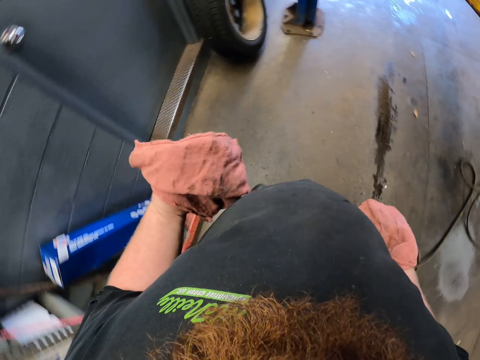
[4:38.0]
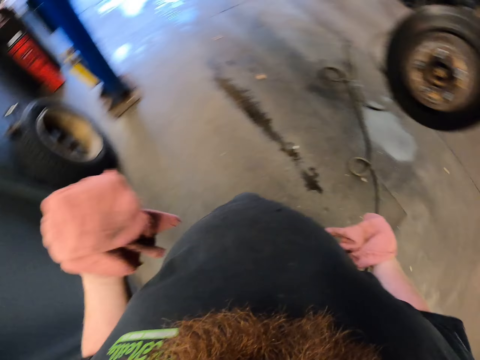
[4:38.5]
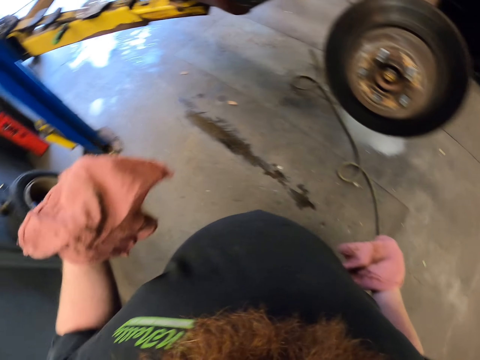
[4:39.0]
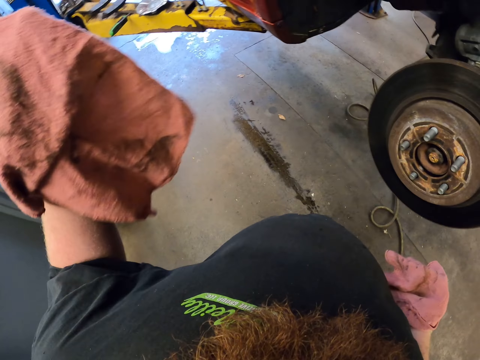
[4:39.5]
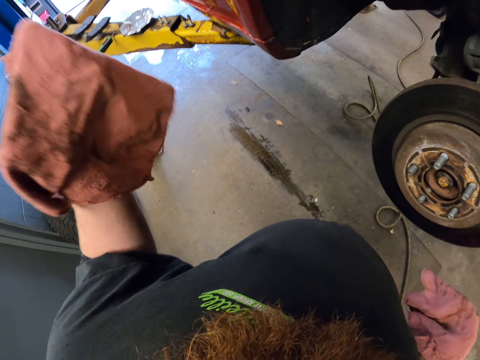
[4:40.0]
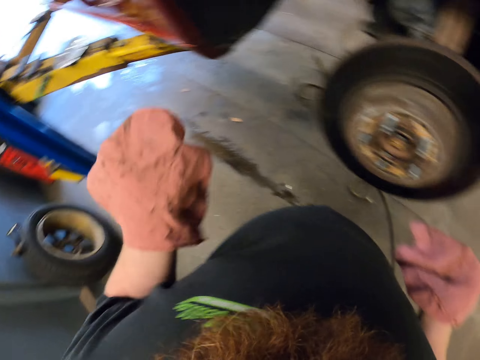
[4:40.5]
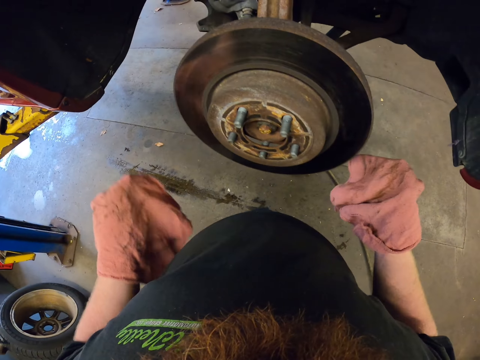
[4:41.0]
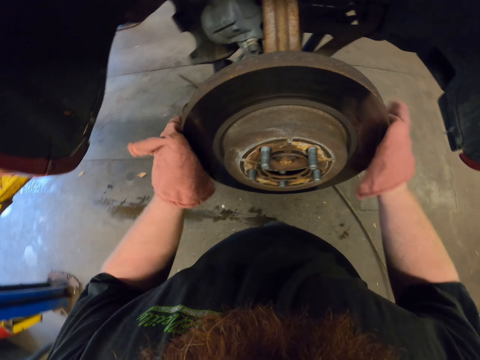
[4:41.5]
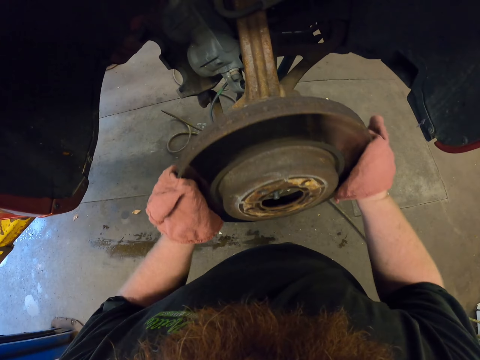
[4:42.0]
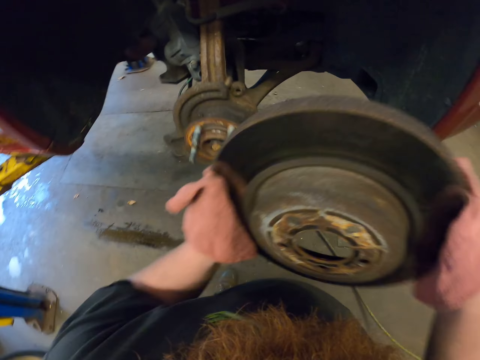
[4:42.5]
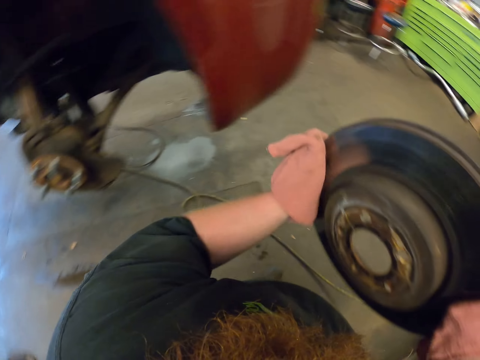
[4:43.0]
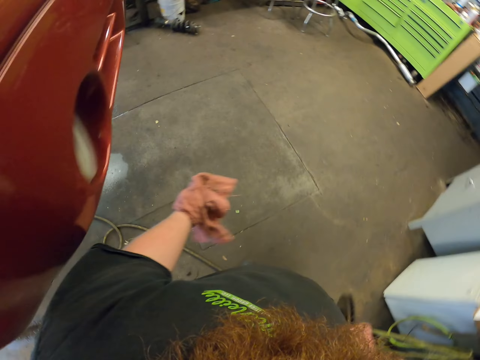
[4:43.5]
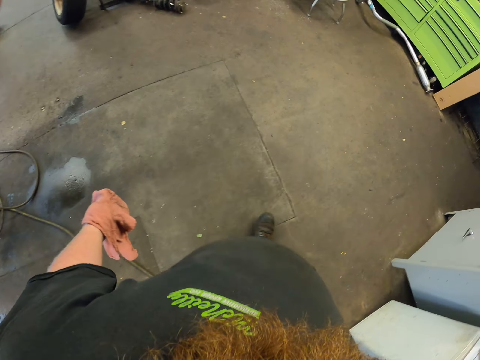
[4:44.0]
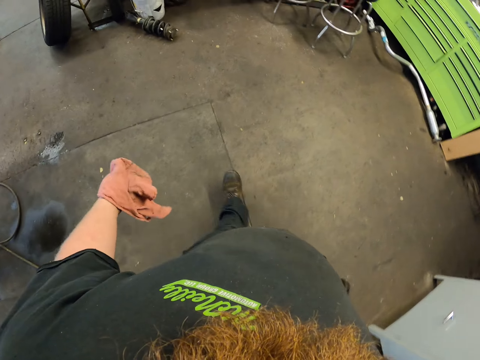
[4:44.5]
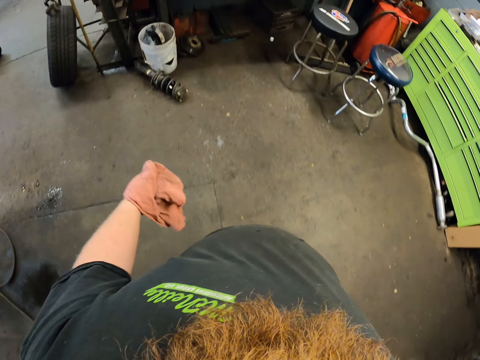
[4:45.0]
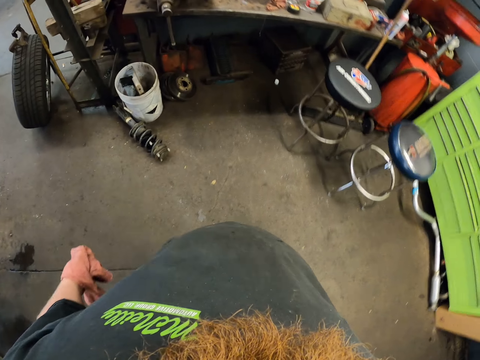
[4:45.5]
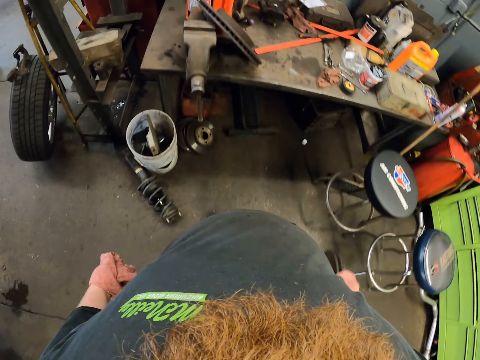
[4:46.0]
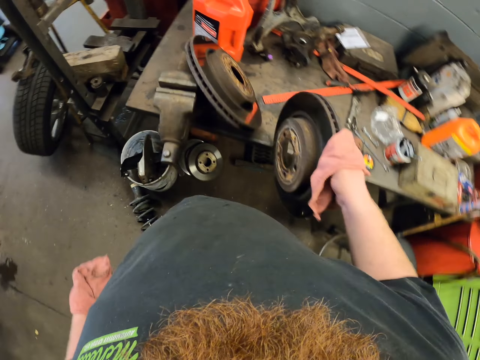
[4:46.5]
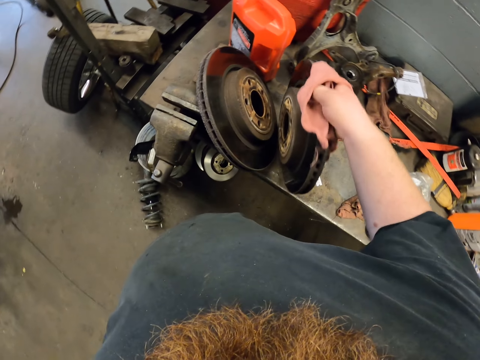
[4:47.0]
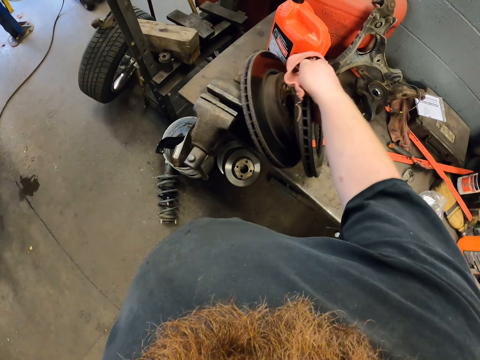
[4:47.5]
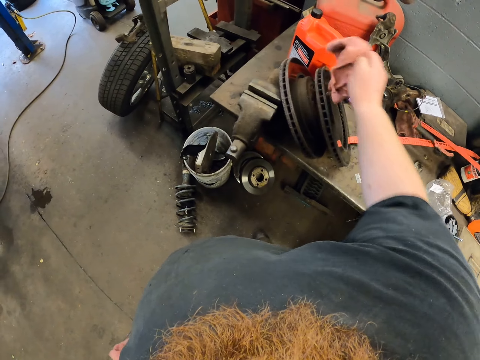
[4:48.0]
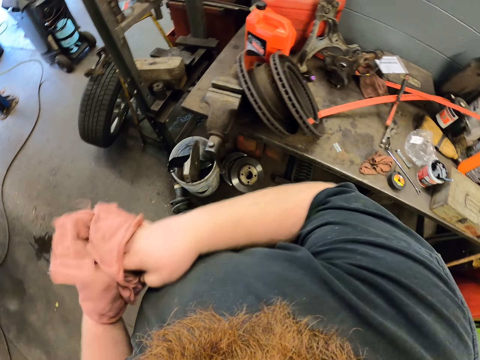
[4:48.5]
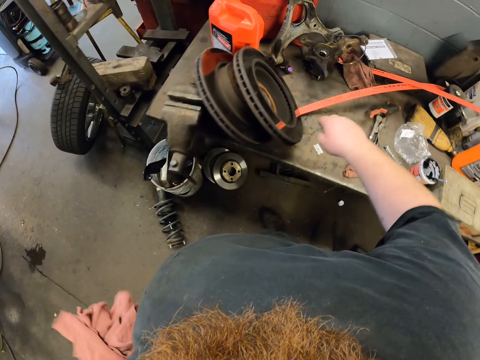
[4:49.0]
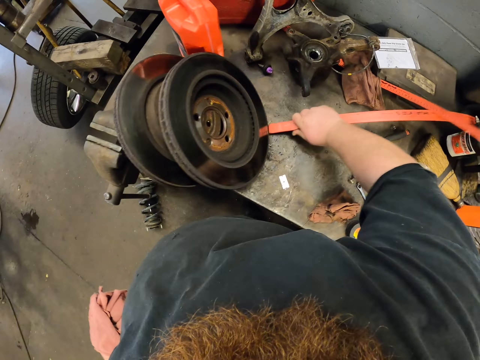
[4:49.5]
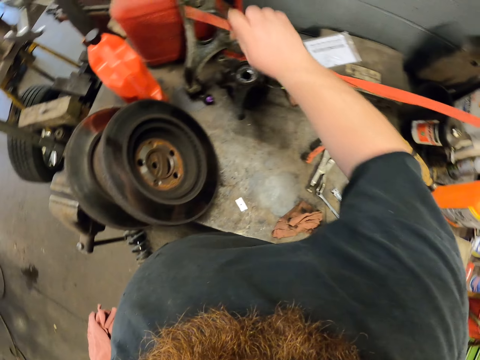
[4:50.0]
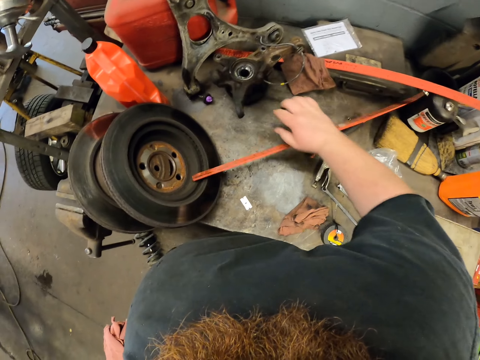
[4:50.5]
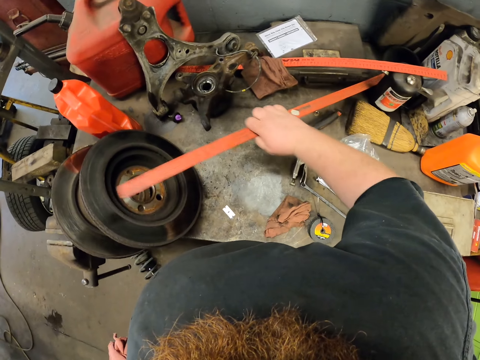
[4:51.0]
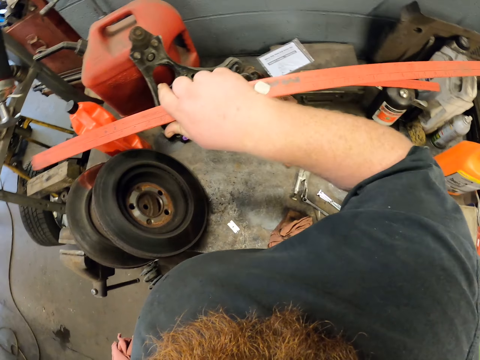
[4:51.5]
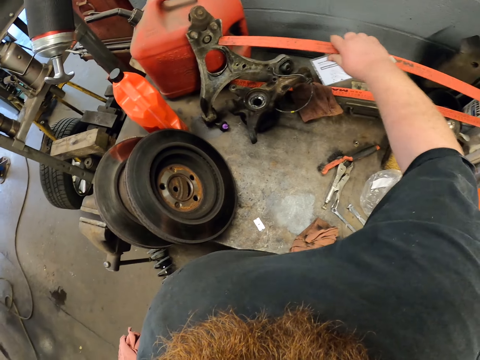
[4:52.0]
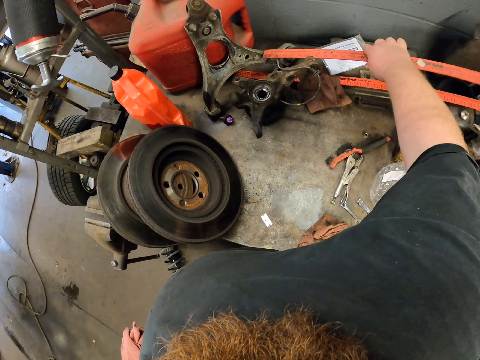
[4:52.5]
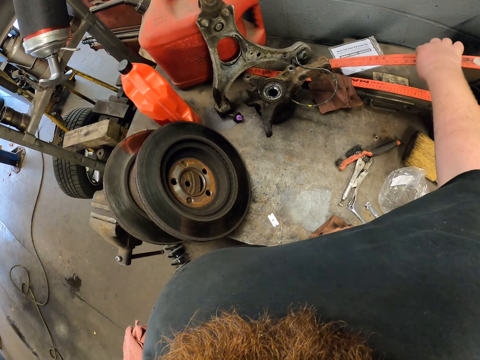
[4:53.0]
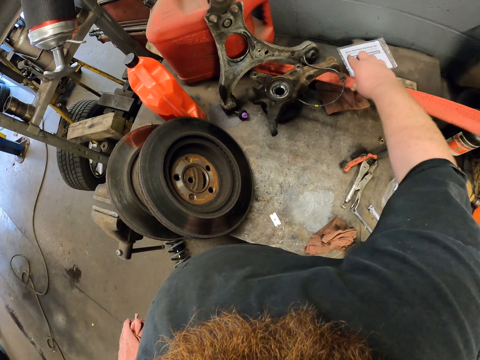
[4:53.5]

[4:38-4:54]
The camera wearer removes a brake disc from the car body. They walk in the workshop. They put the brake disc on the table. They move rulers on the table.

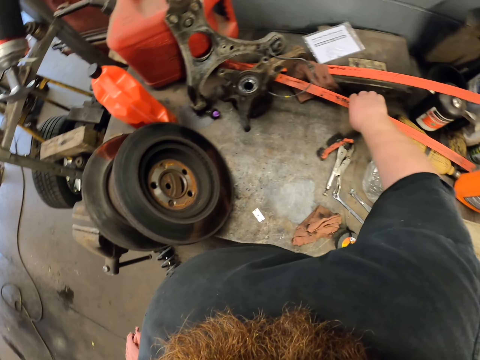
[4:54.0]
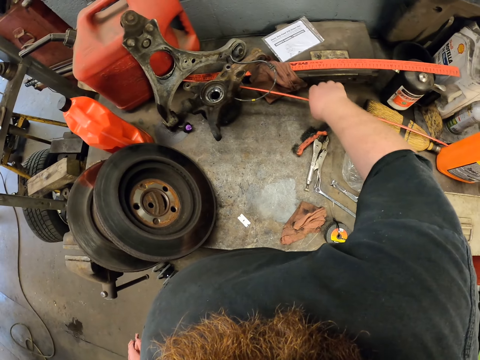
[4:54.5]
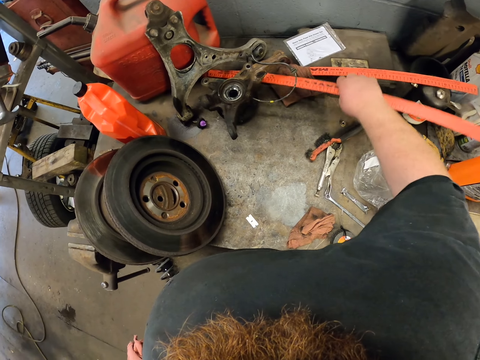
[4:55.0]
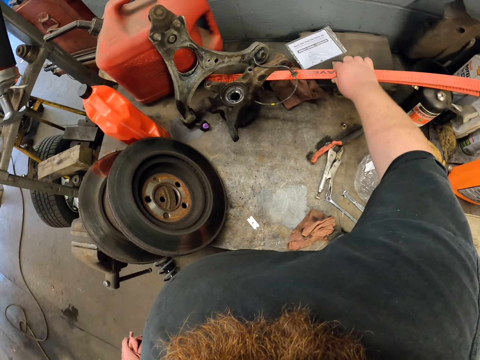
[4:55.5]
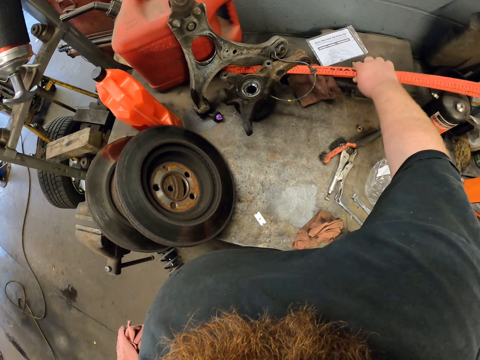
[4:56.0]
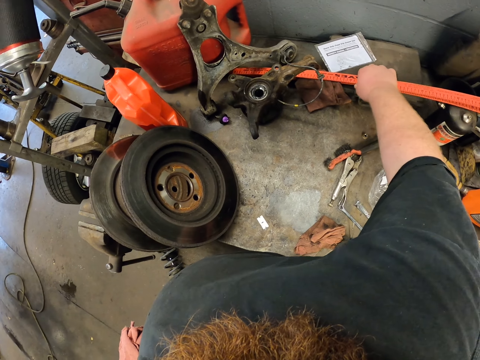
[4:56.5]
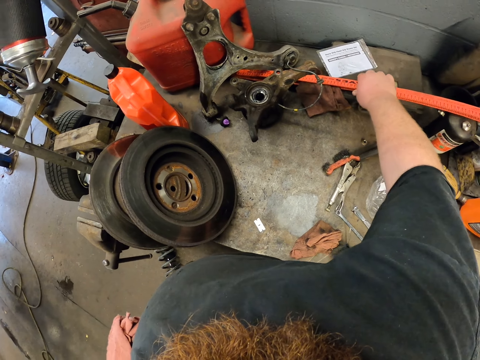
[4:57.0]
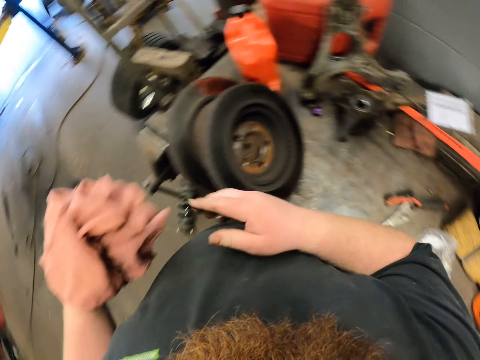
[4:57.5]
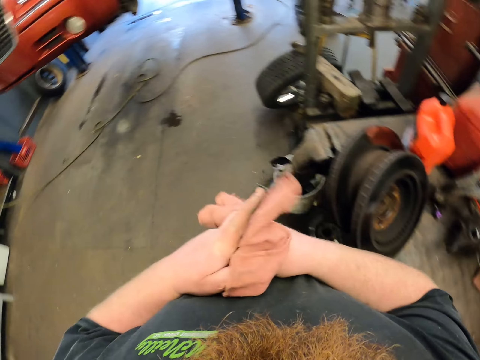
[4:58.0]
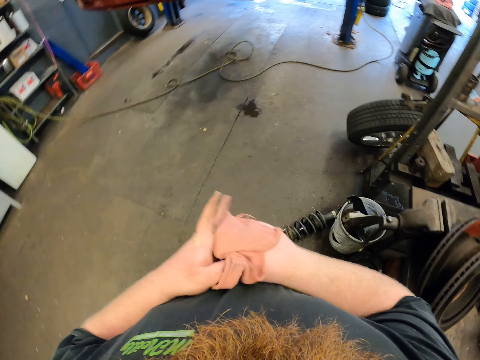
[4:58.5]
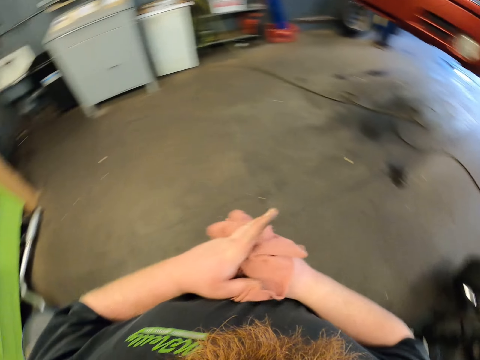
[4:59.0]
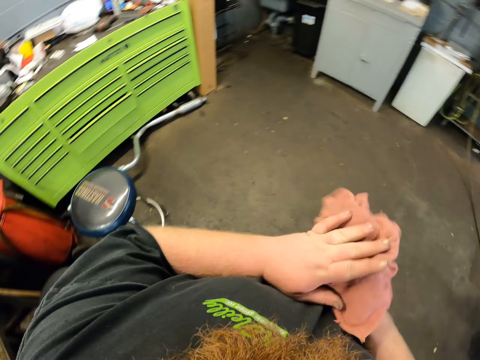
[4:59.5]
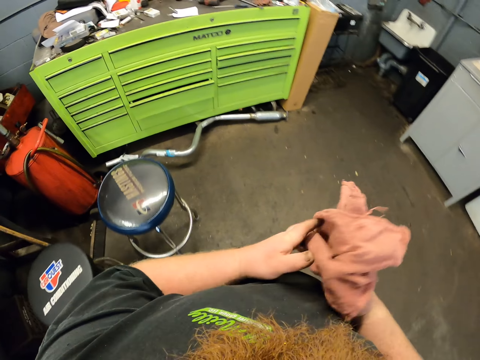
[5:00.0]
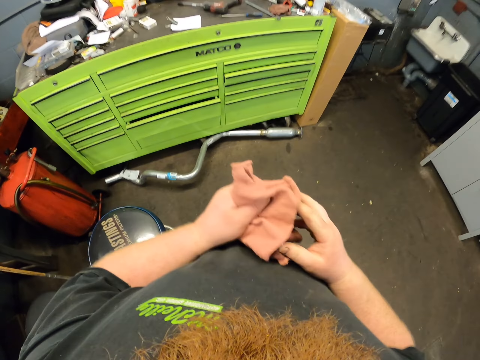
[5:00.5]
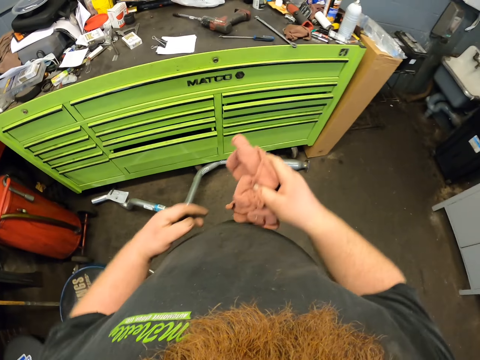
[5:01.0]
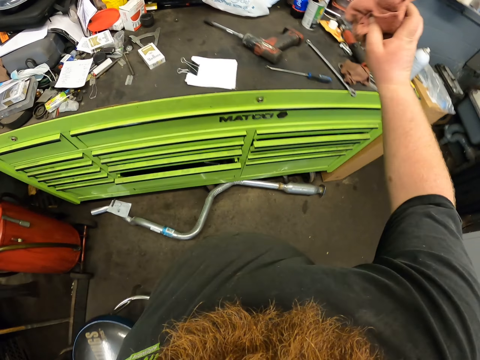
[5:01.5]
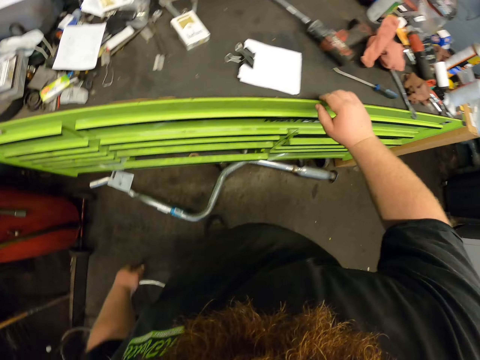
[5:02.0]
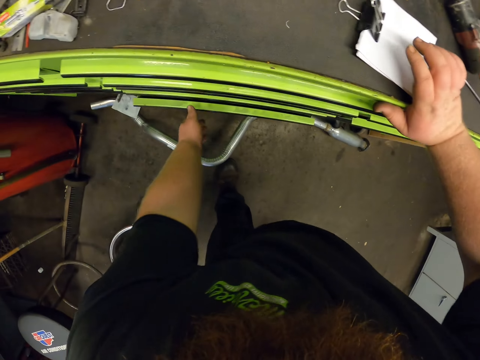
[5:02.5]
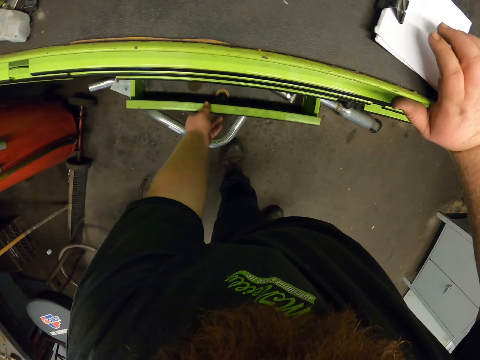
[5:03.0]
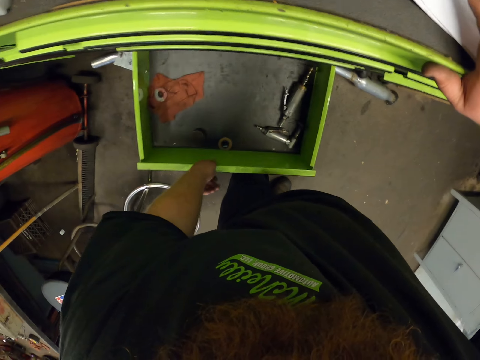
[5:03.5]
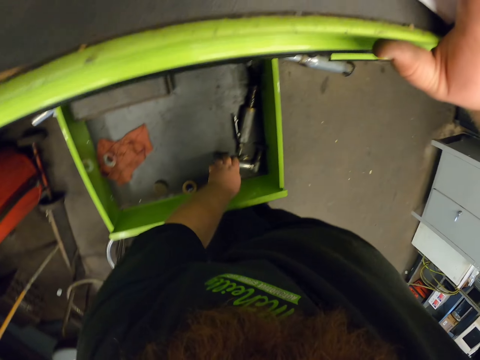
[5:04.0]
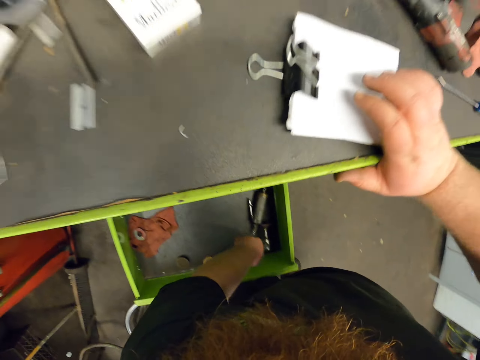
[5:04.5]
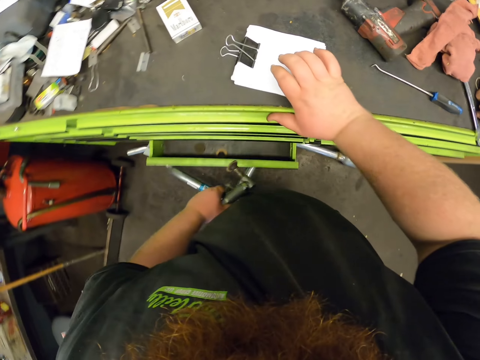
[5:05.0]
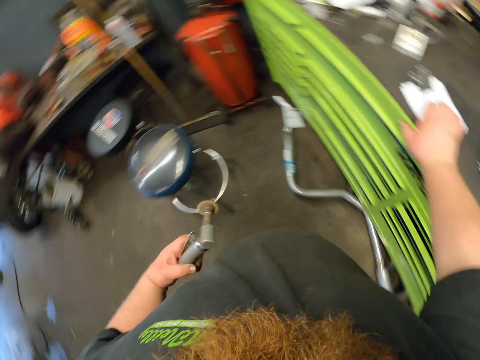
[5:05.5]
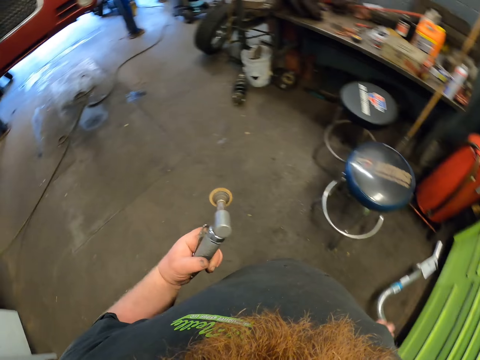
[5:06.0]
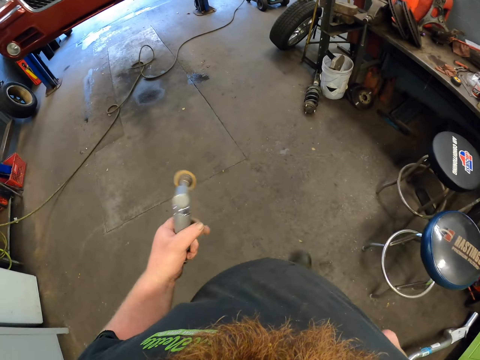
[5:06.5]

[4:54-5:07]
The camera wearer wipes their hands with a piece of cloth. They walk. They drop the piece of cloth on the drawer stand. They open a drawer. They pick up a welding machine from the drawer.
